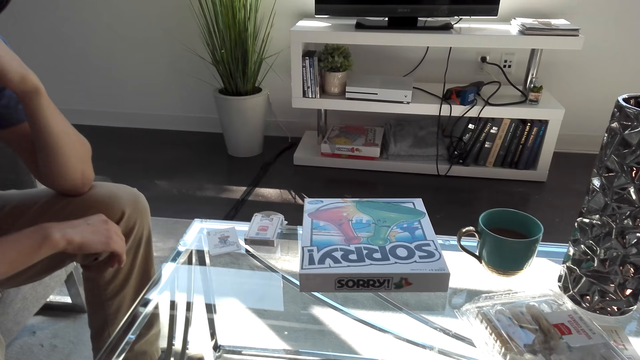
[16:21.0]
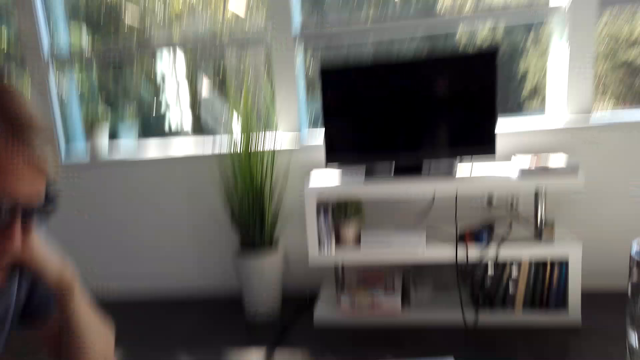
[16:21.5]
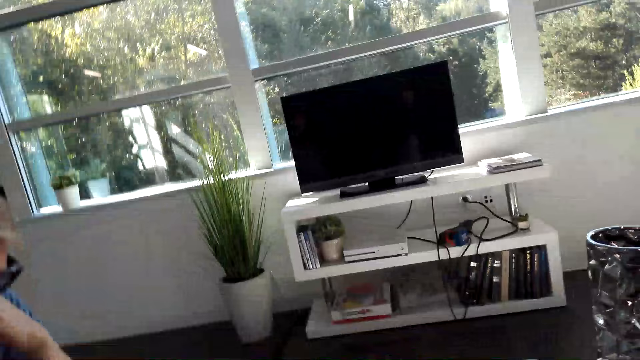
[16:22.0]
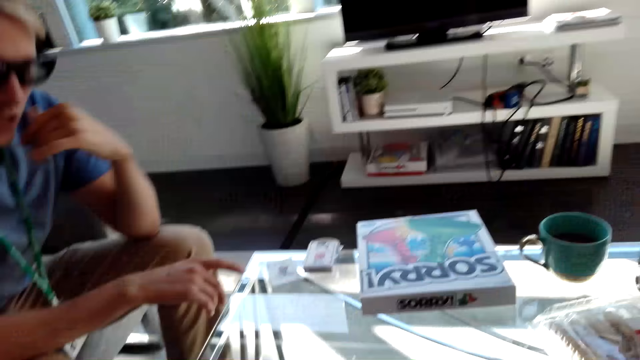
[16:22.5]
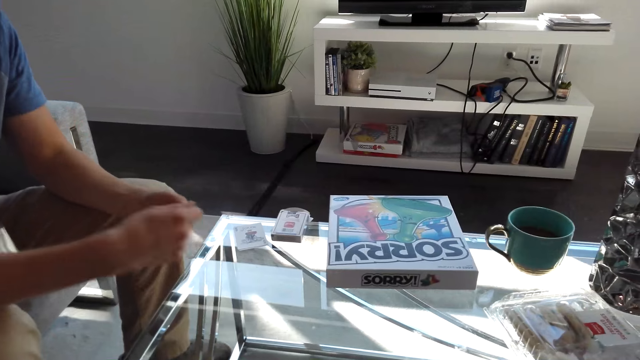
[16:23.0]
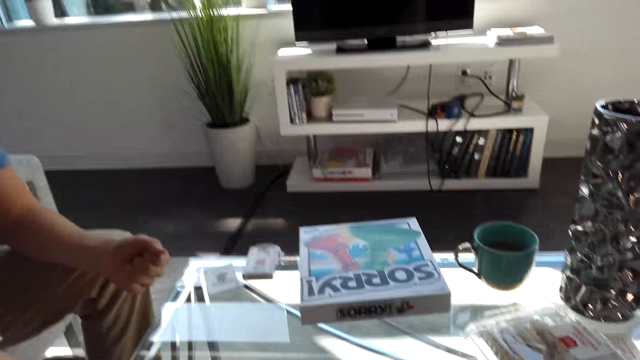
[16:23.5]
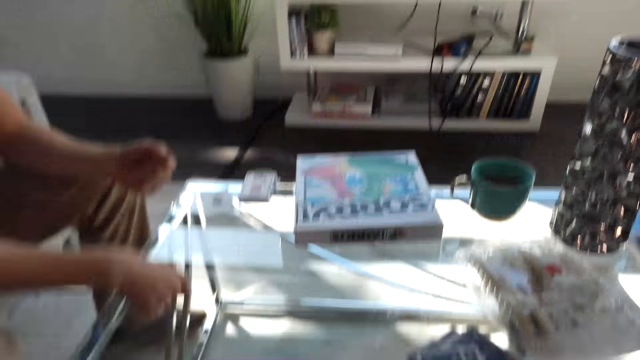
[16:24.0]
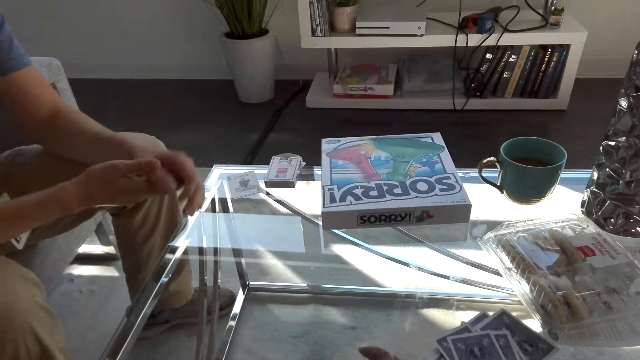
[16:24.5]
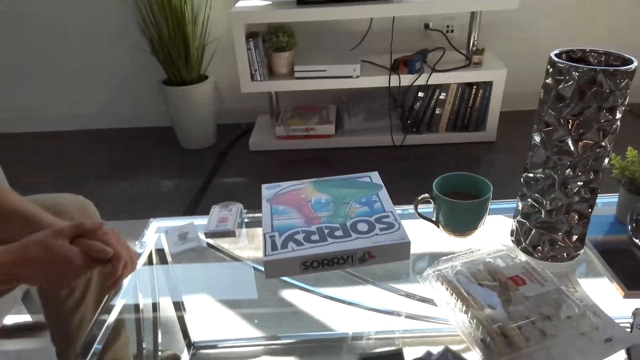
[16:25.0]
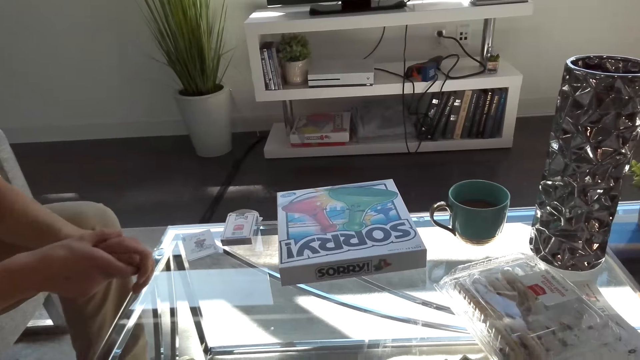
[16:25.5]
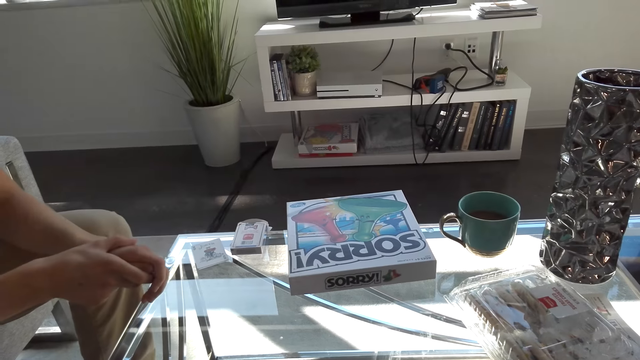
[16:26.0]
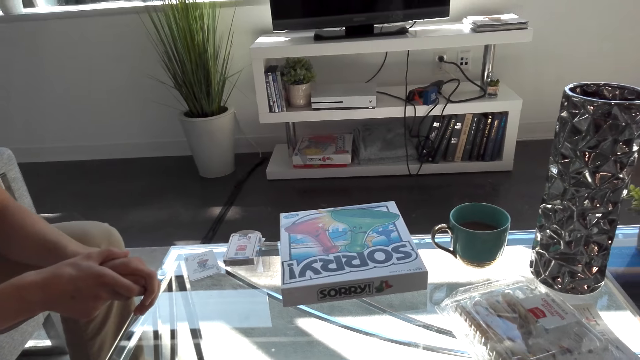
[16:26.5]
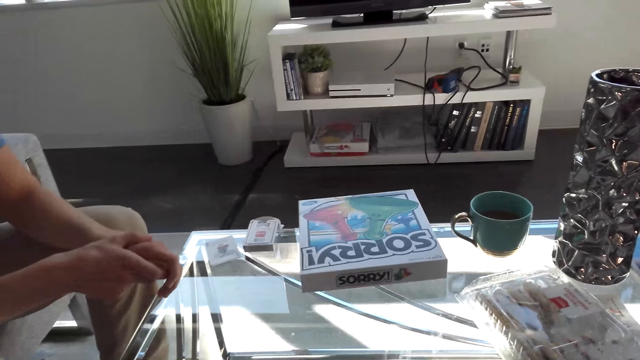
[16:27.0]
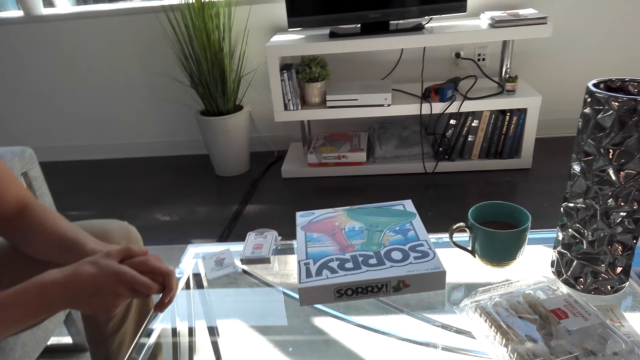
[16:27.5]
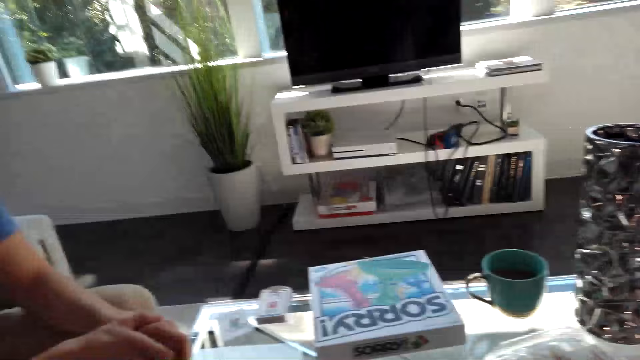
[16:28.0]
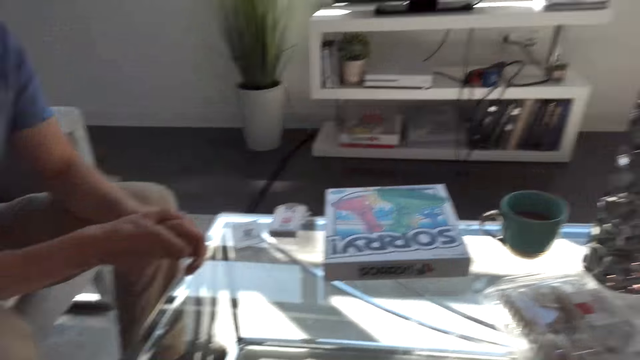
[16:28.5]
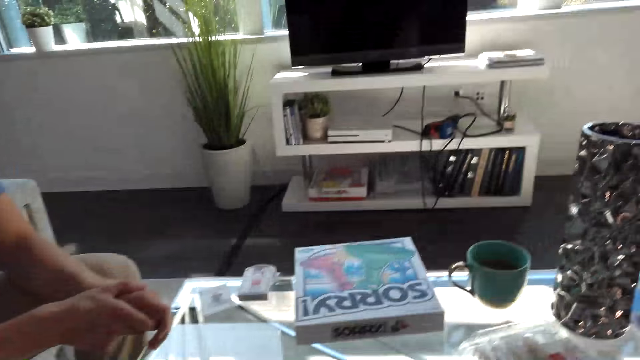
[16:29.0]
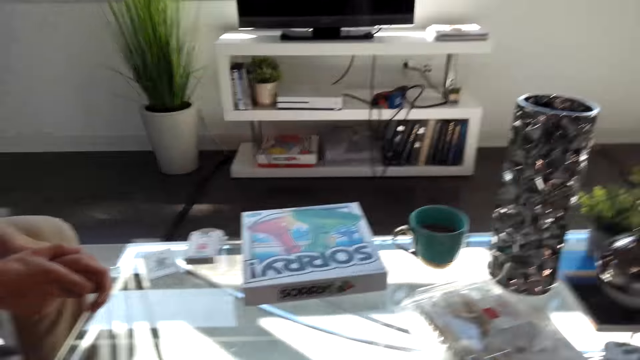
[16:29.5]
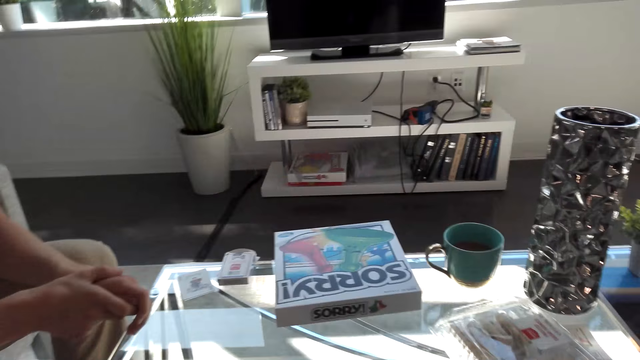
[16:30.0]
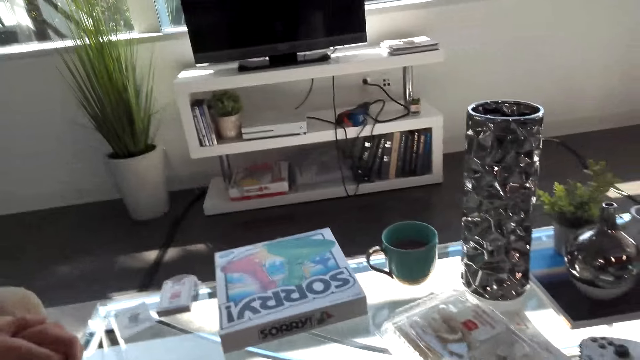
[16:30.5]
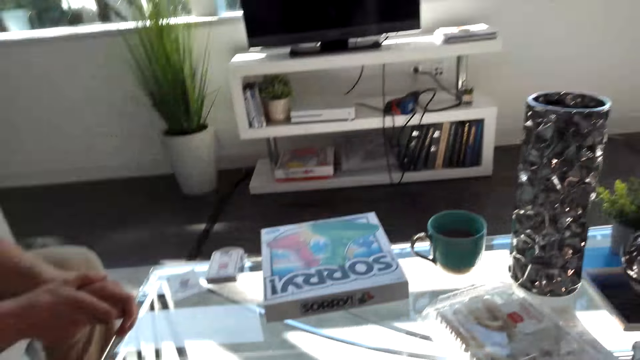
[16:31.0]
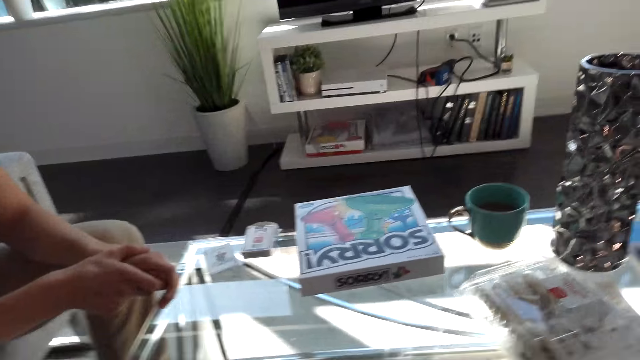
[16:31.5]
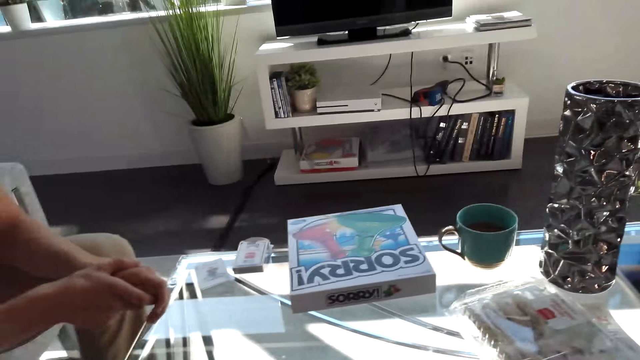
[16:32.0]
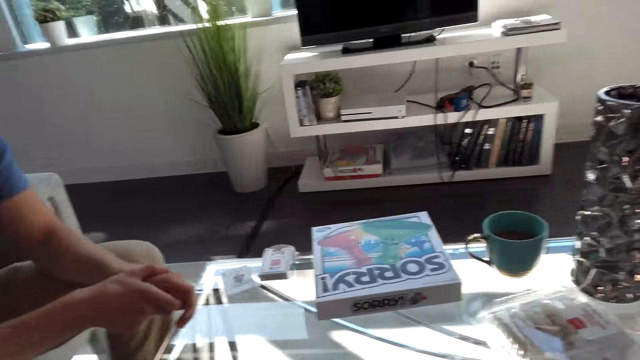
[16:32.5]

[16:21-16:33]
A male does a hand movement. The male converses with the camera wearer.

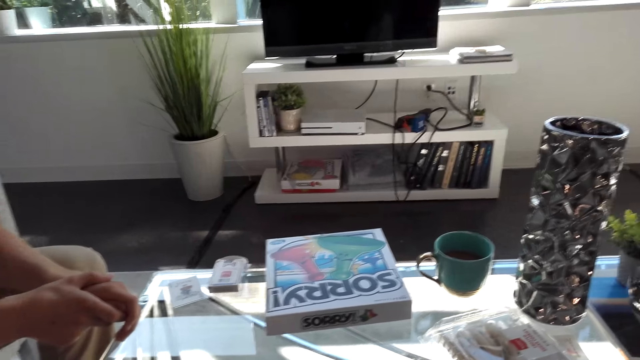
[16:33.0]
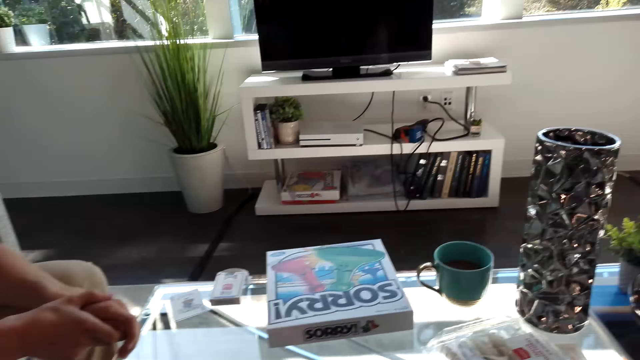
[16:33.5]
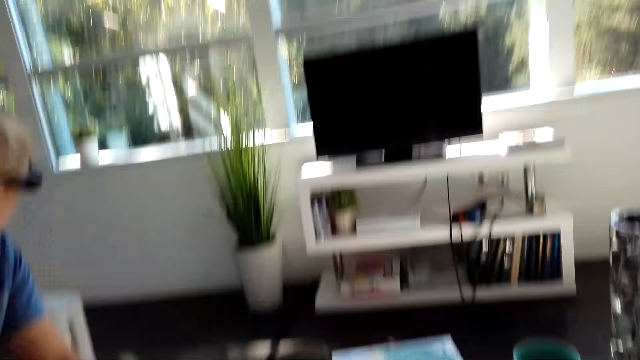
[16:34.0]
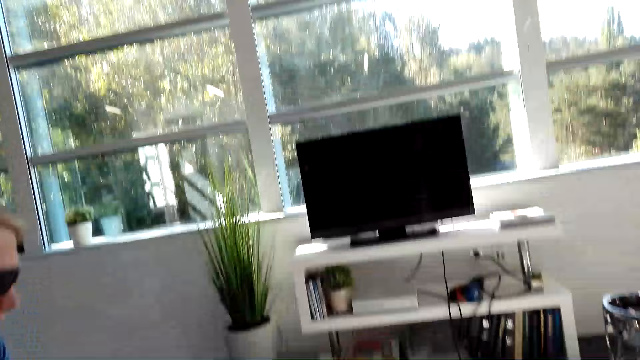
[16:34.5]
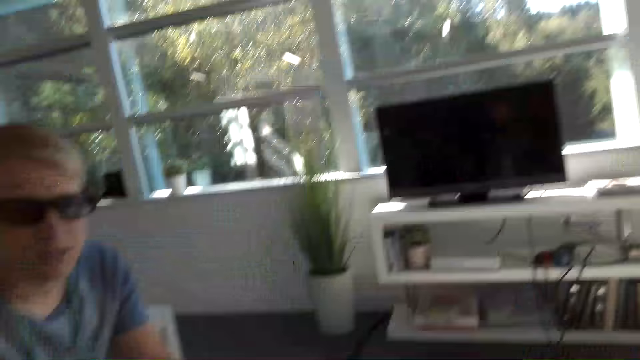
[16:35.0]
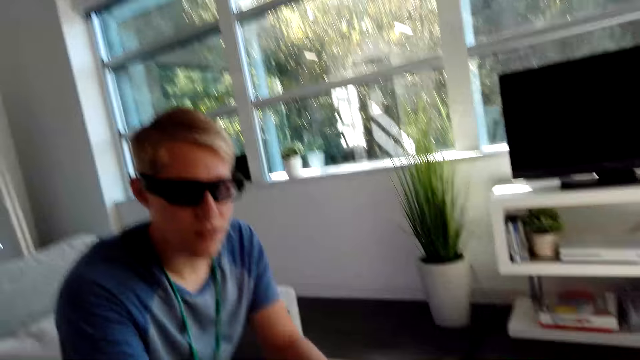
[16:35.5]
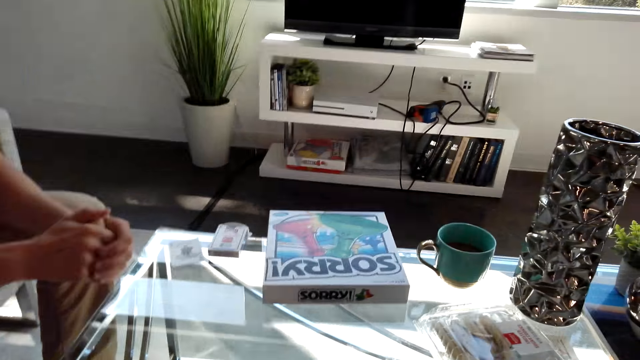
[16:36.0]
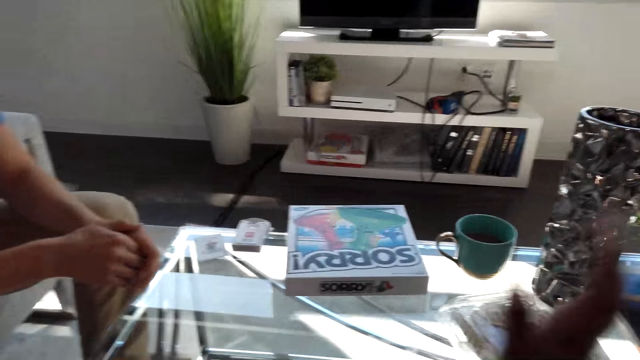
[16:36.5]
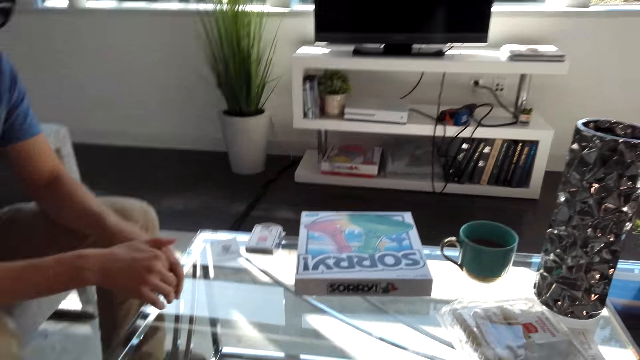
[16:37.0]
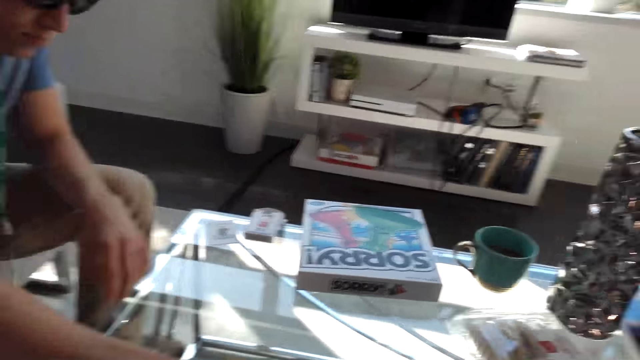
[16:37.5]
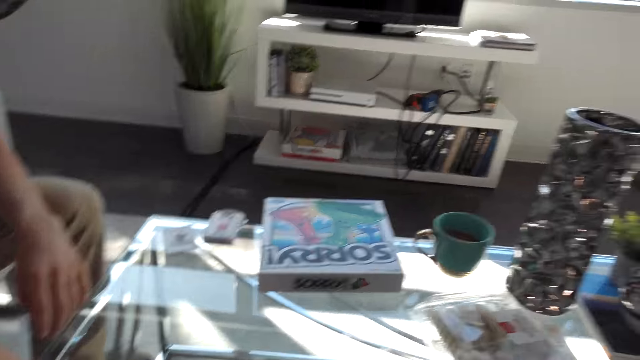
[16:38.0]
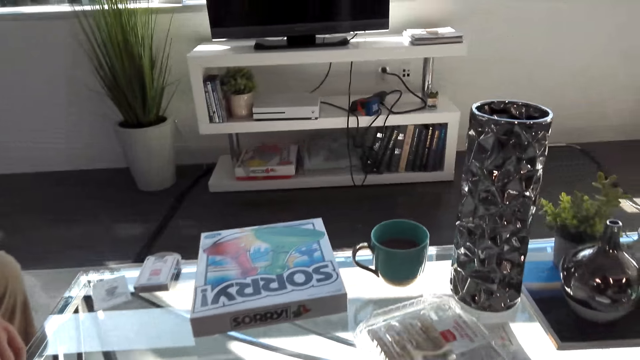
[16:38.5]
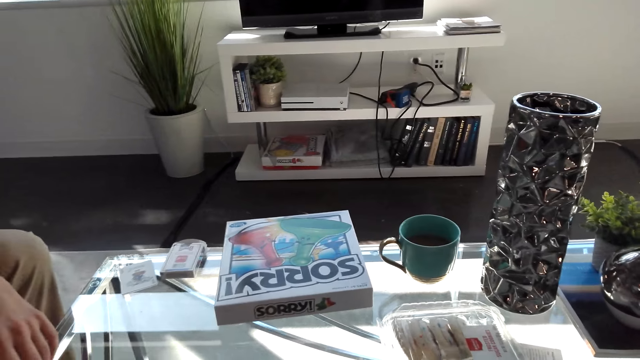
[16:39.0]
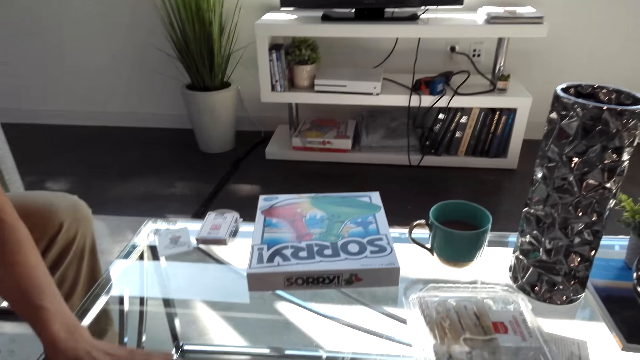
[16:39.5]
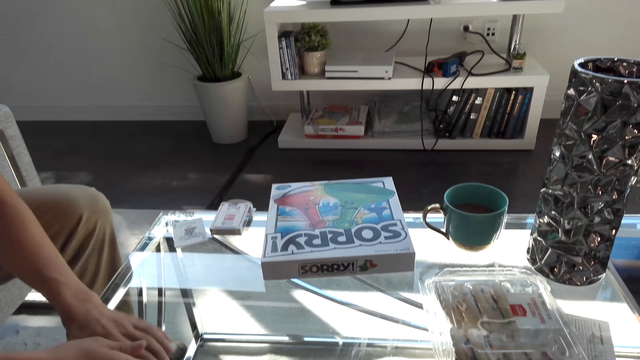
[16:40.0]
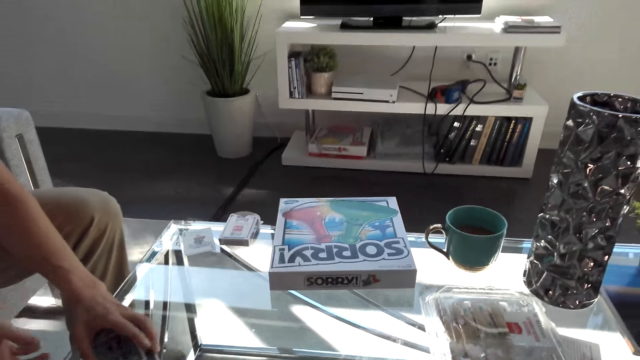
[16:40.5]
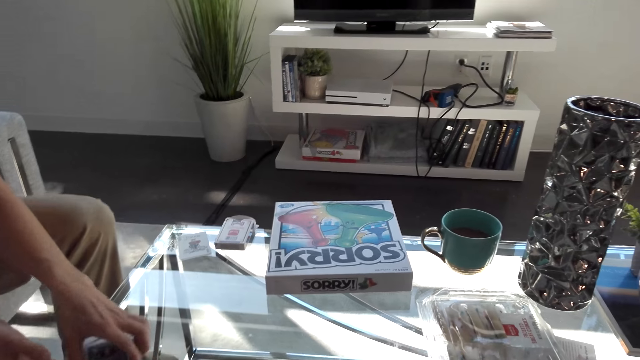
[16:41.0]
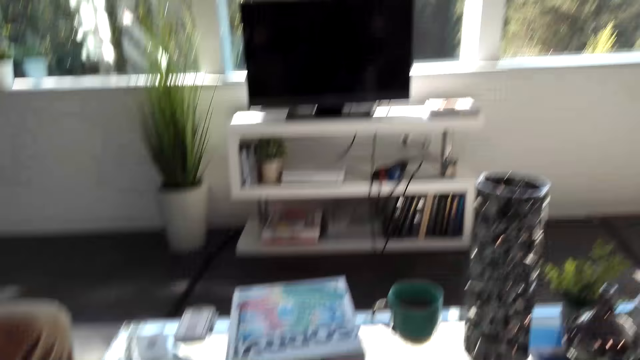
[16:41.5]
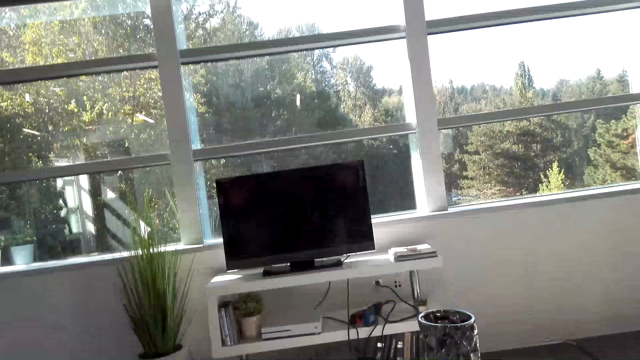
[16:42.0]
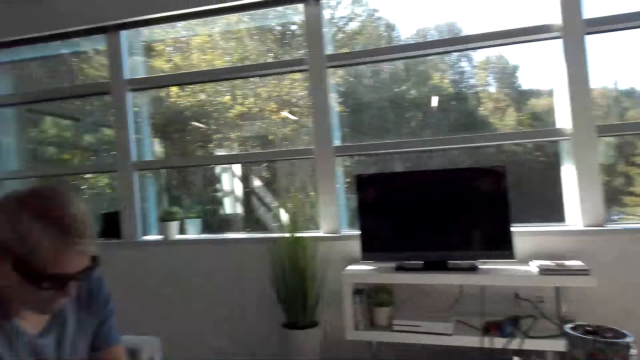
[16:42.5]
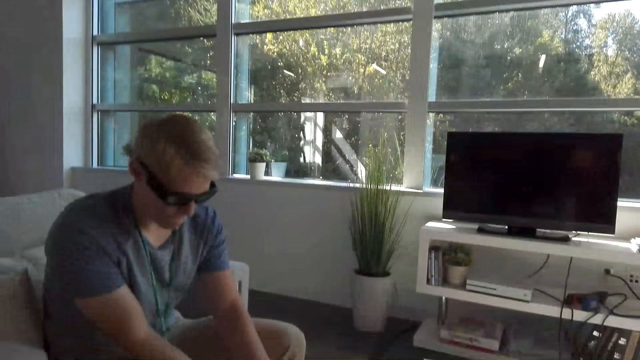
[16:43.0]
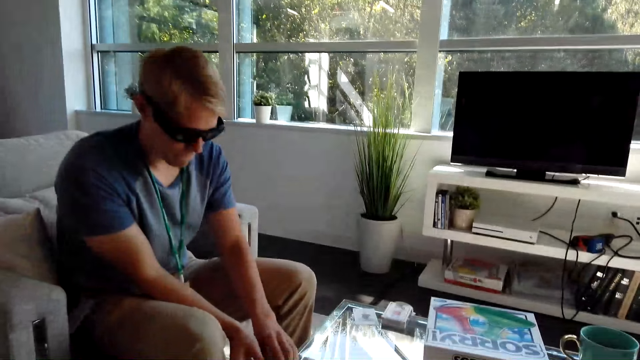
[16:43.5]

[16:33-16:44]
A man takes the cards from the table. The camera wearer shares the cards.
